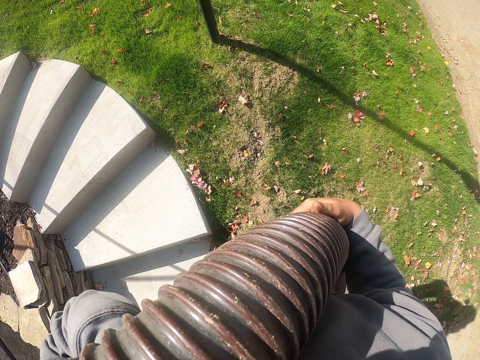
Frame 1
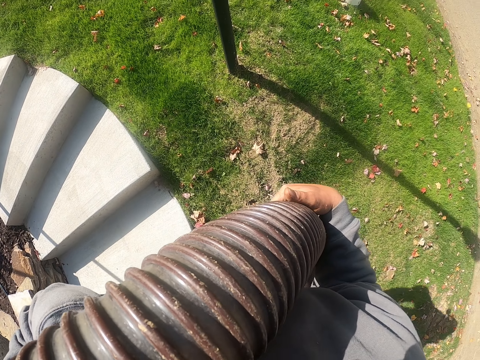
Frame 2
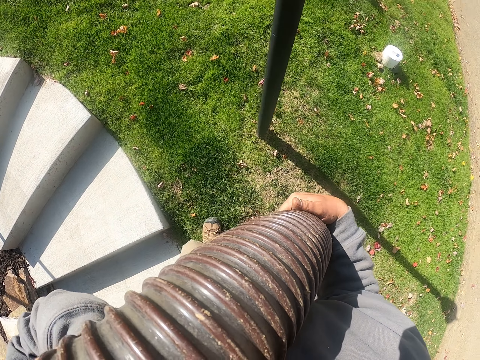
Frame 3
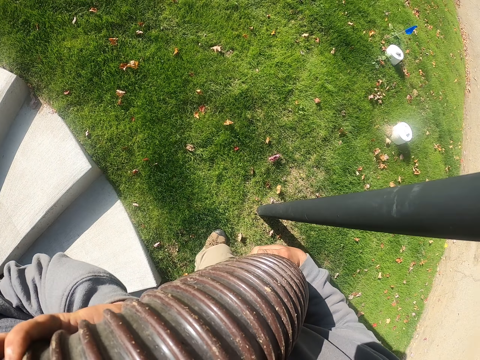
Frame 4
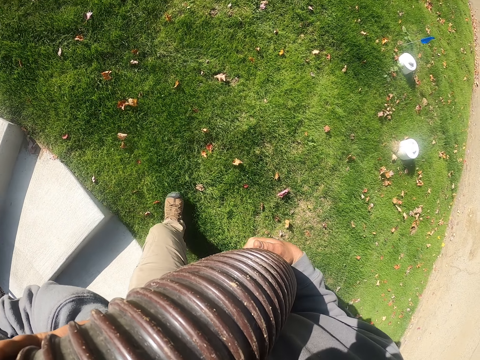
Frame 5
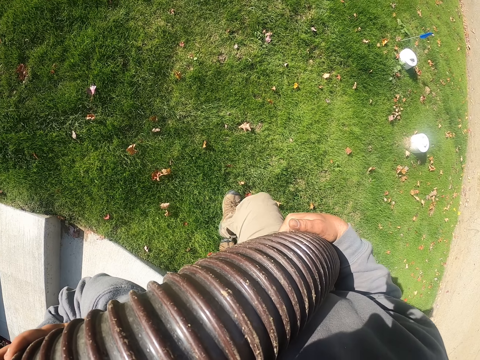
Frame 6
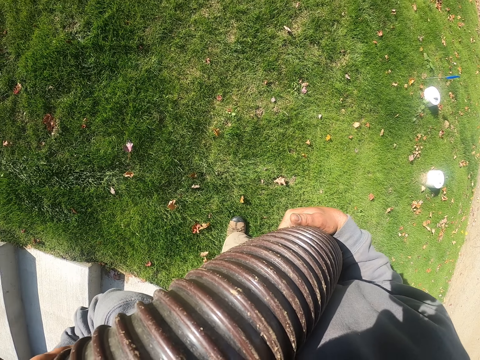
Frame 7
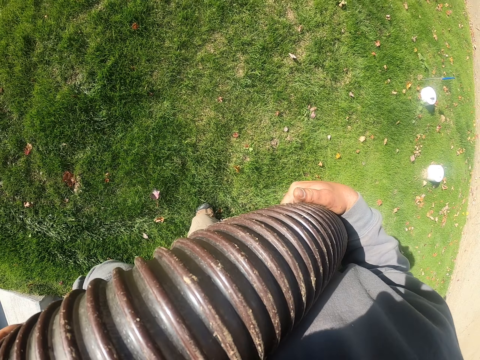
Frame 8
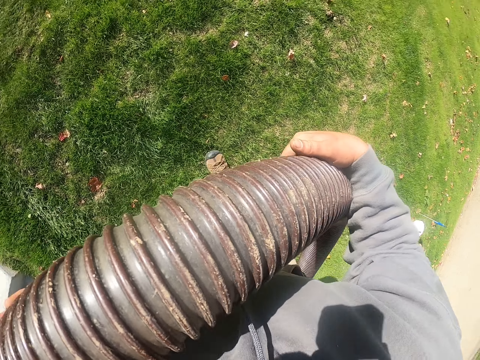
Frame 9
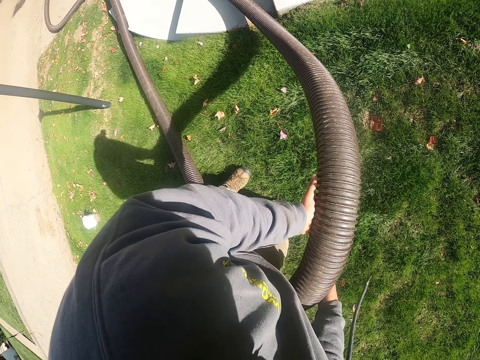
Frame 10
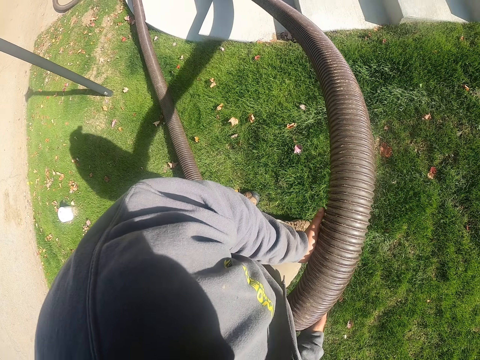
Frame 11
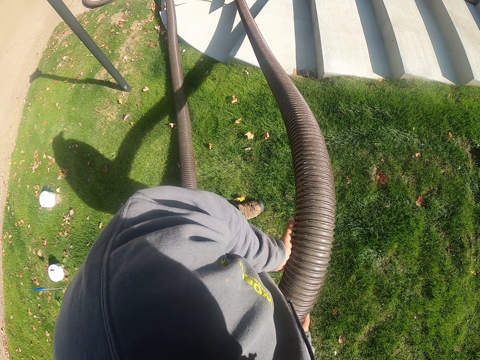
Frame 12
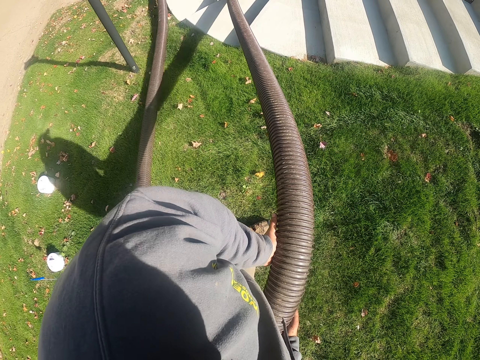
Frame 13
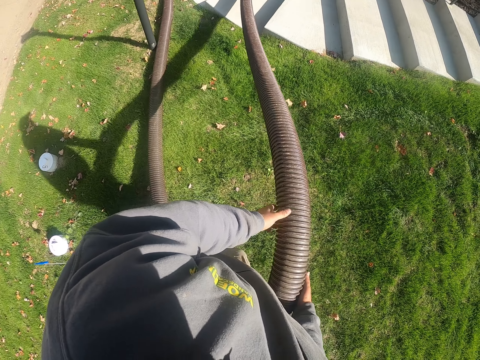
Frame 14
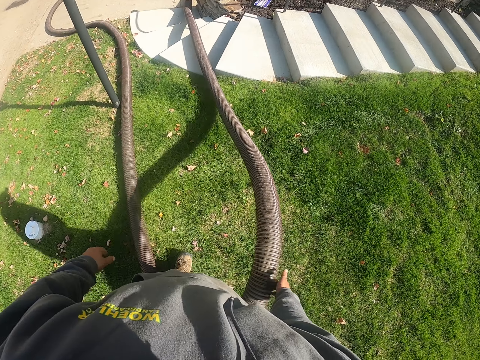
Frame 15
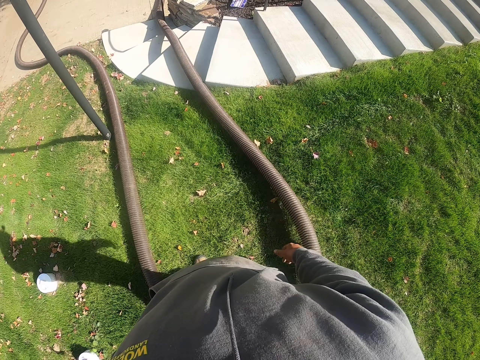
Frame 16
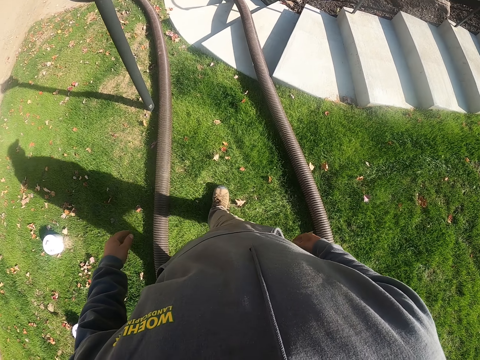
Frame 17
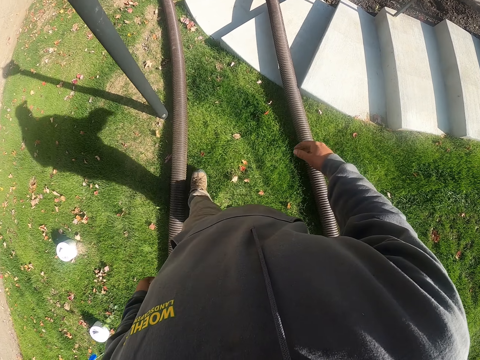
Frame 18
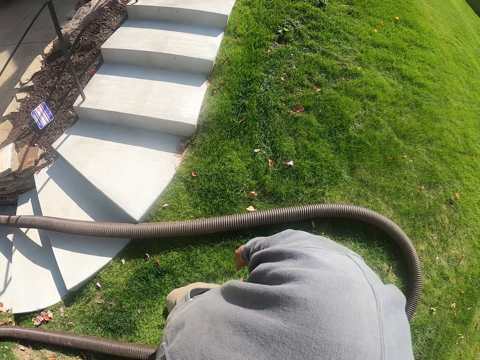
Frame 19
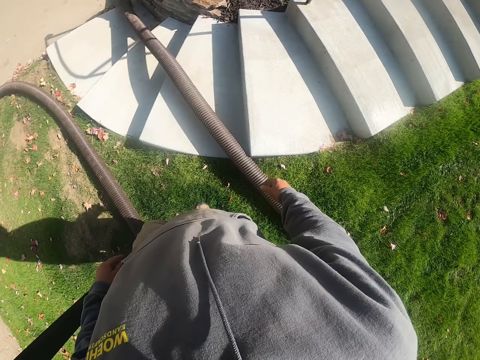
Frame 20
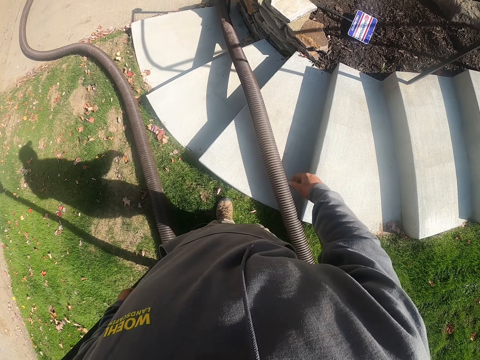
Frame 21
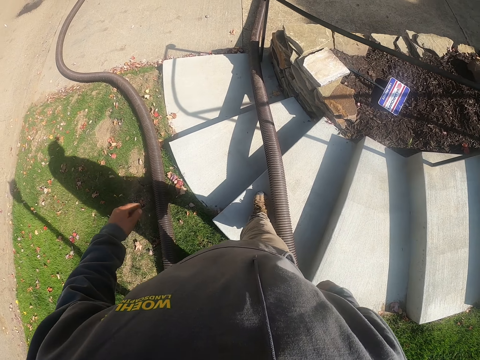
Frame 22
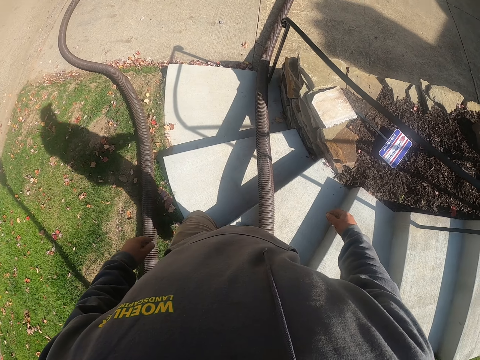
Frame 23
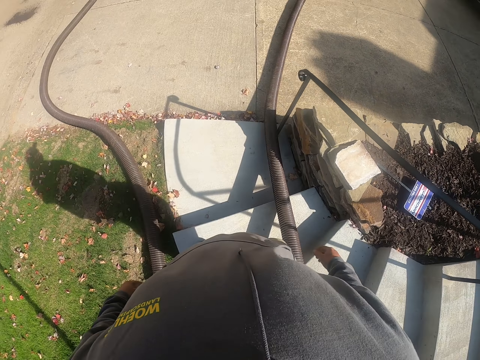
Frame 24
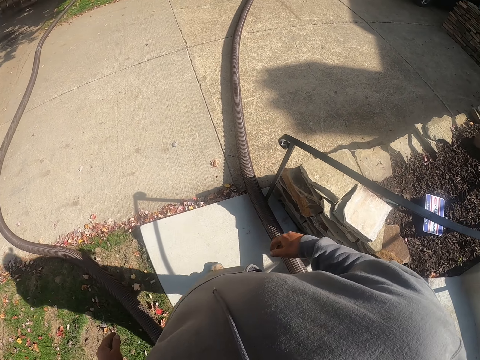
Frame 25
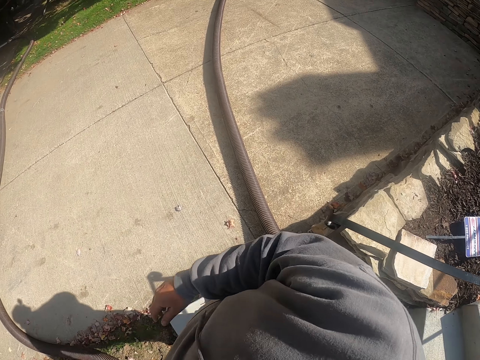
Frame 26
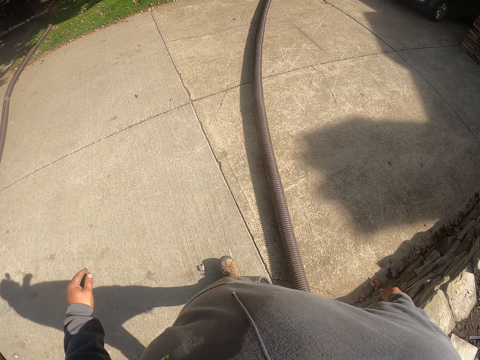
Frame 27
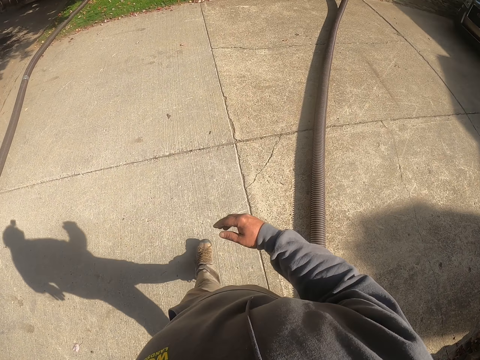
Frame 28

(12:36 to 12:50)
The camera wearer walks towards the stairs. They walk on the grass. They hold the plastic pipe with both hands. They pull the pipe. They hold the pipe with the right hand. They walk around the compound. They drop the plastic pipe on the grass. They step on the stairs.

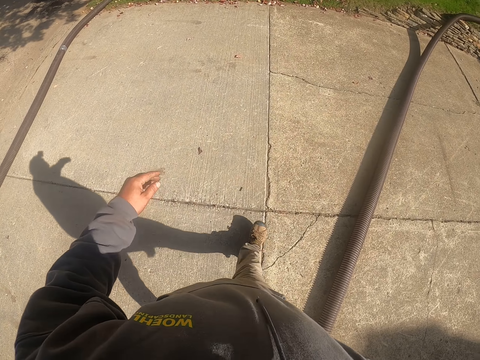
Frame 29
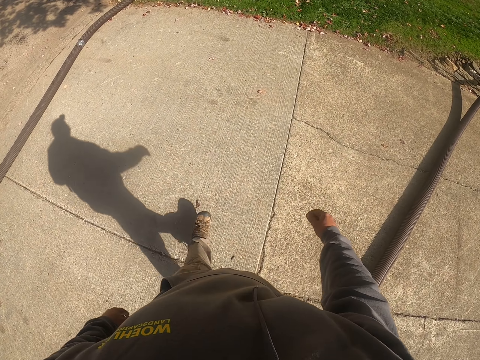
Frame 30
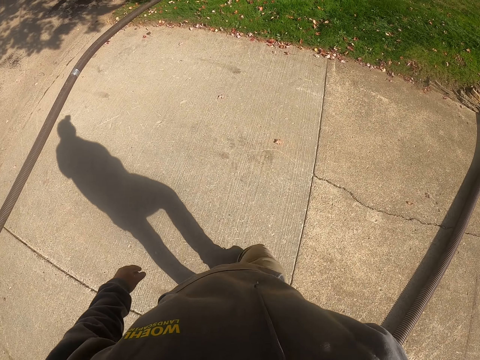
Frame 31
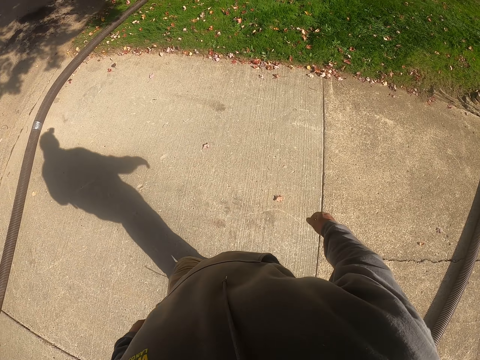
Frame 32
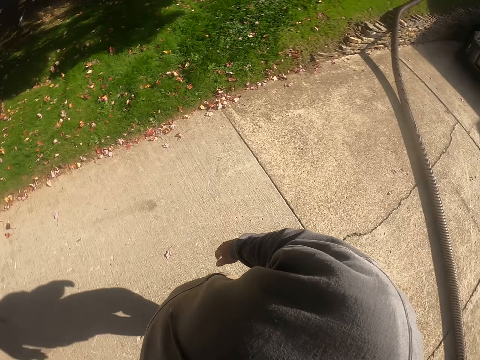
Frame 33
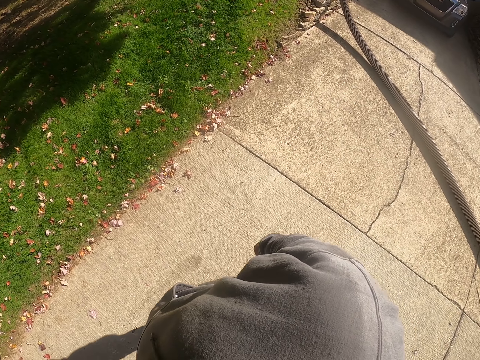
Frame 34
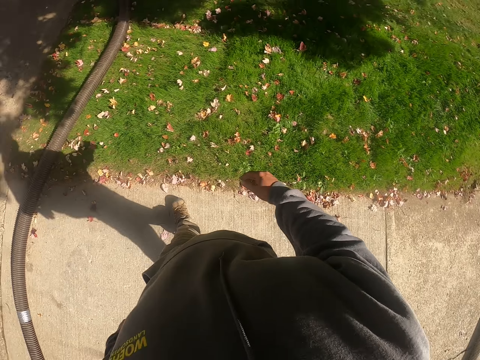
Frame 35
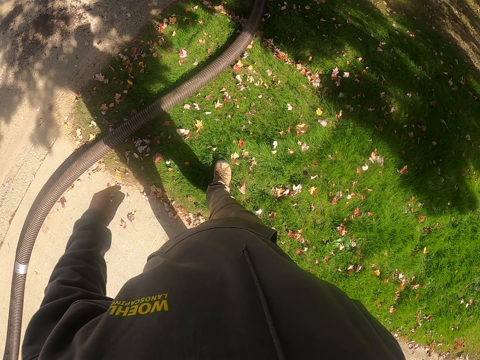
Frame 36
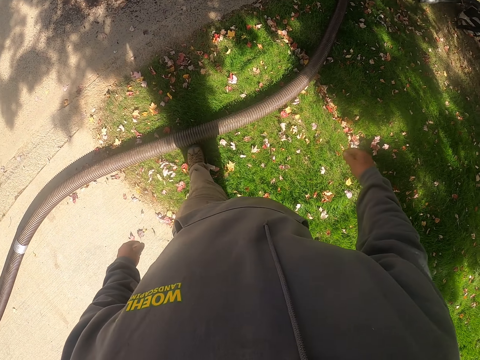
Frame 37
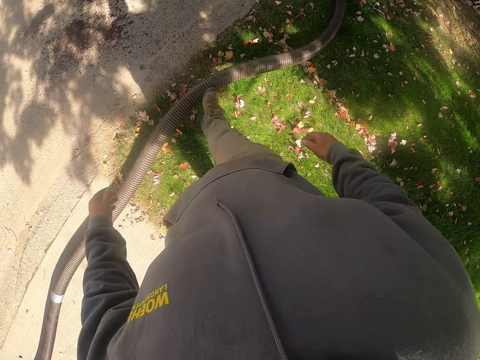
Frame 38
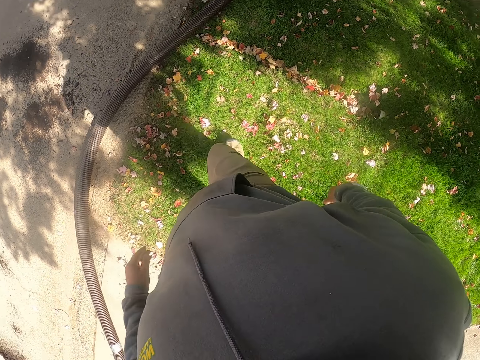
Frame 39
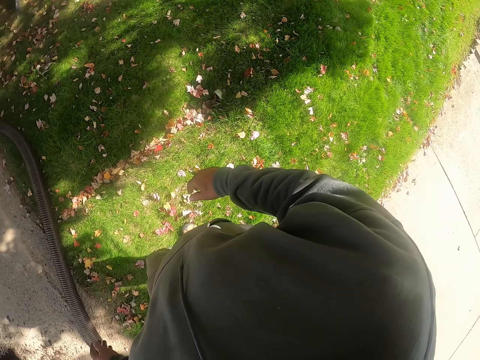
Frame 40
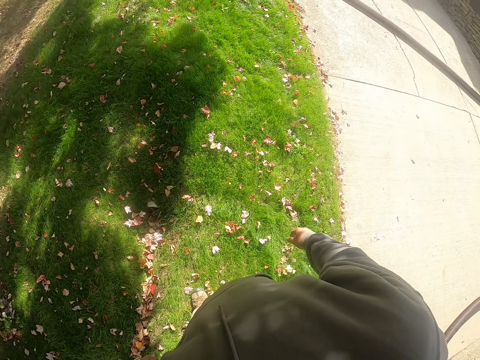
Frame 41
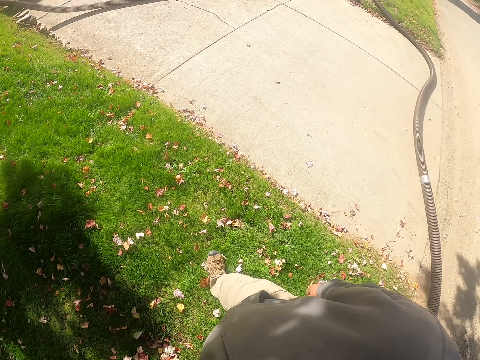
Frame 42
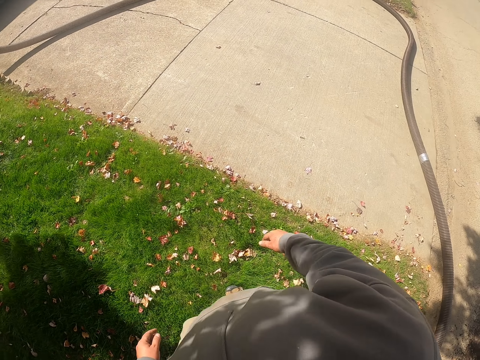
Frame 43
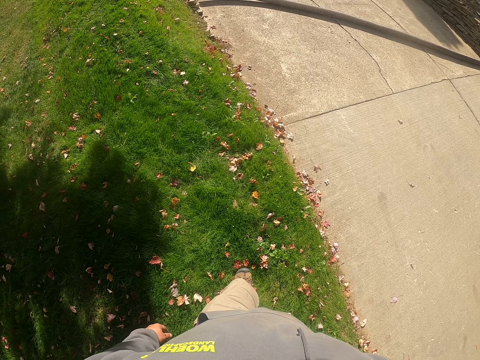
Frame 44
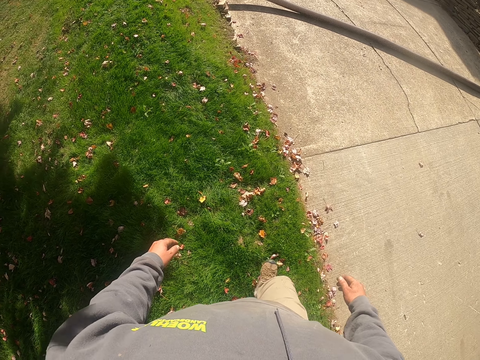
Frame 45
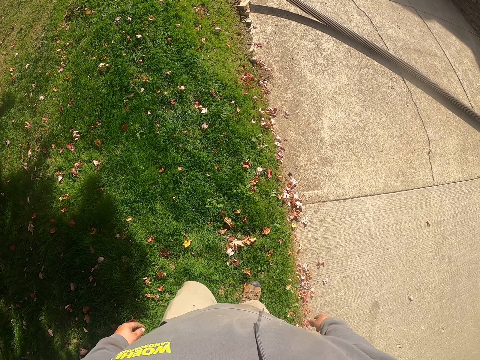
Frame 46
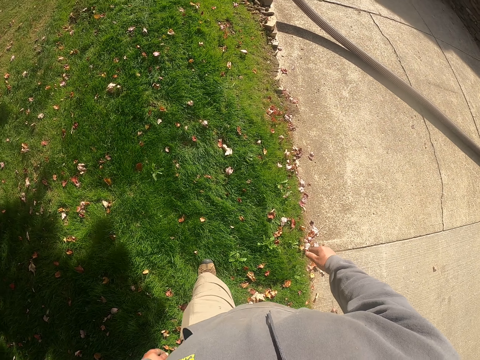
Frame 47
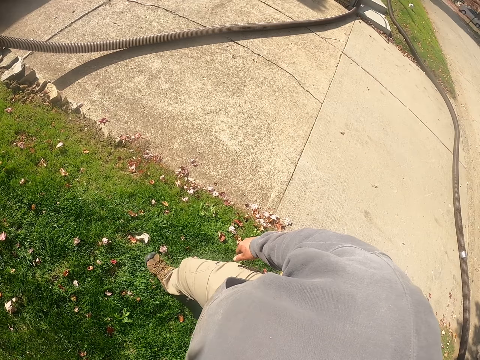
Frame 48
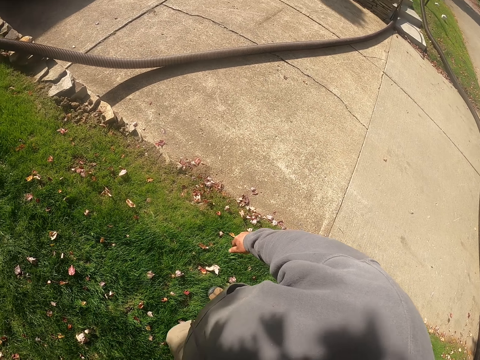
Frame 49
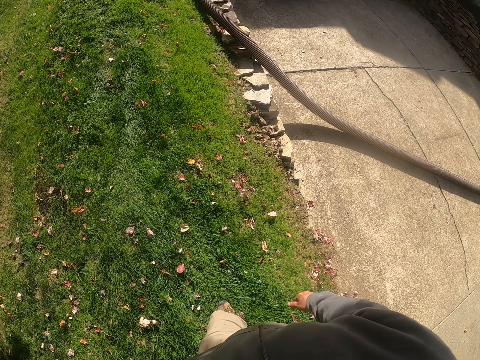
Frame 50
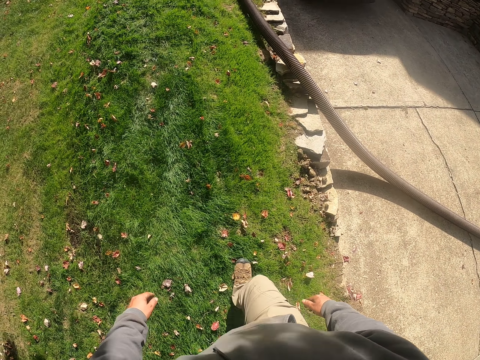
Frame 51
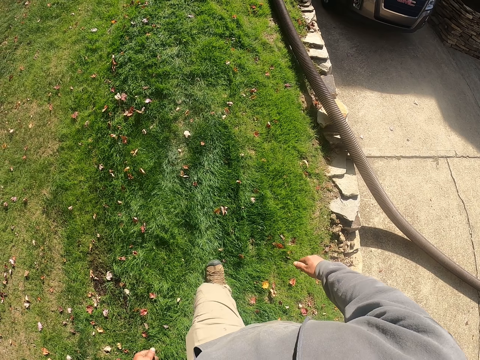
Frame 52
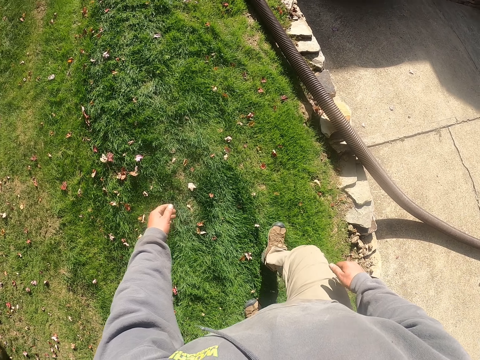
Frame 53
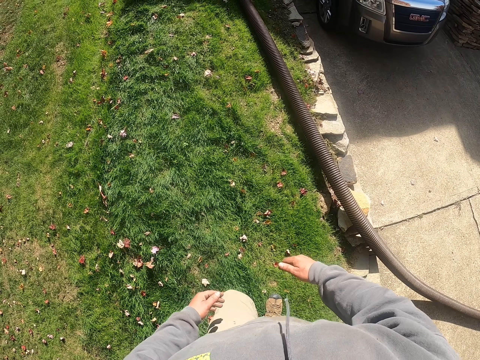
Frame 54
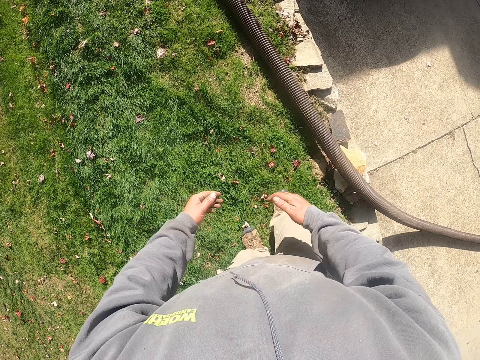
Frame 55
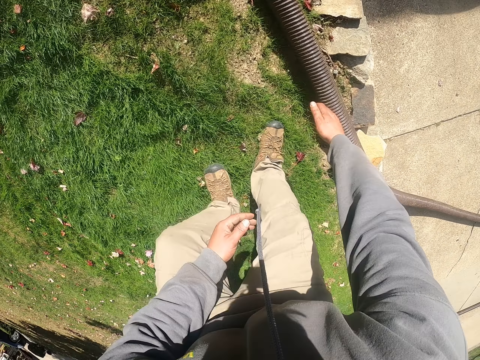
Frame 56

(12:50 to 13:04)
The camera wearer walks on the walkway. He hits the pipe with his leg. He pushes the pipe with the leg. He walks around the compound. He walks on the grass.
